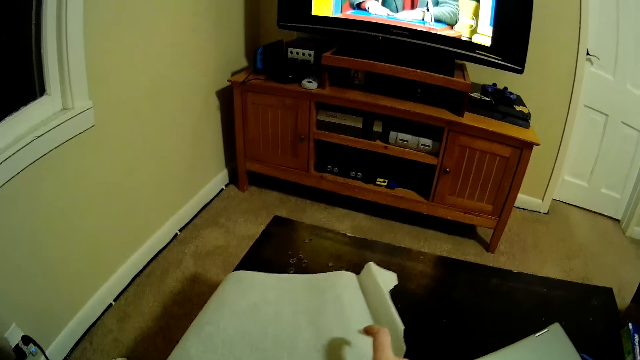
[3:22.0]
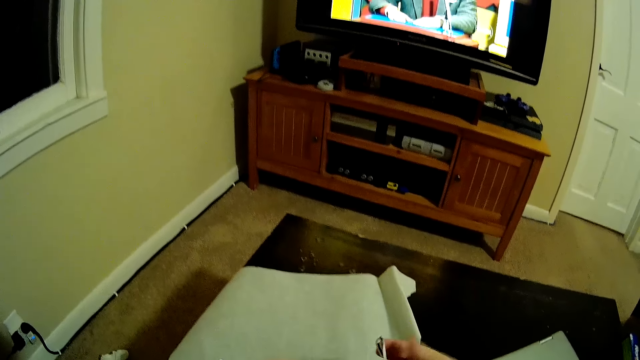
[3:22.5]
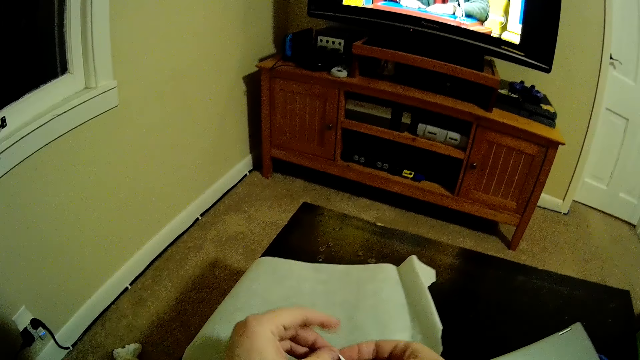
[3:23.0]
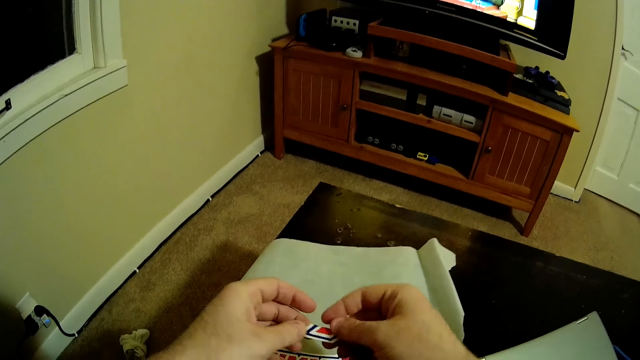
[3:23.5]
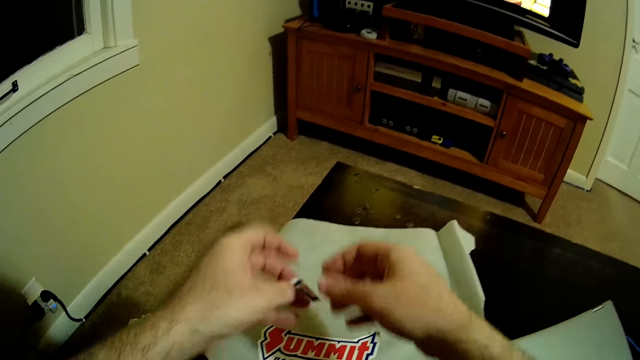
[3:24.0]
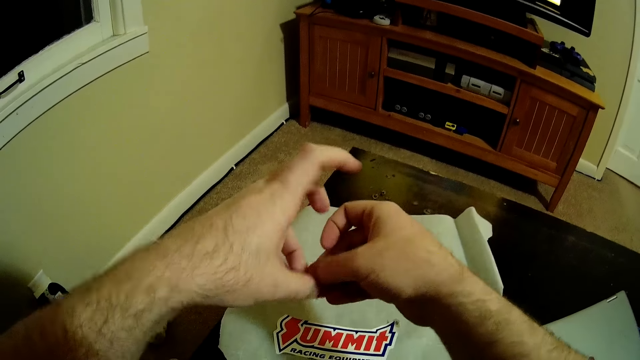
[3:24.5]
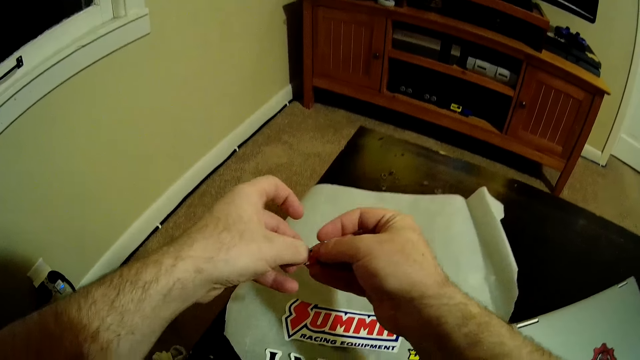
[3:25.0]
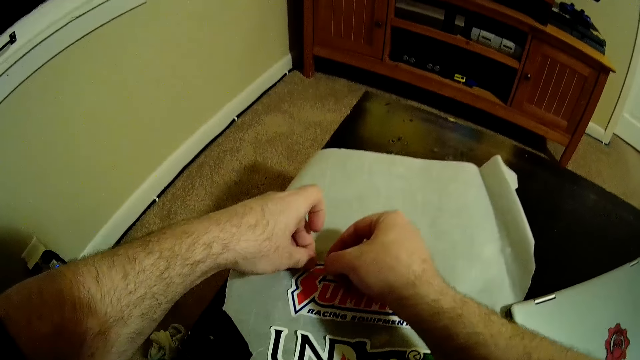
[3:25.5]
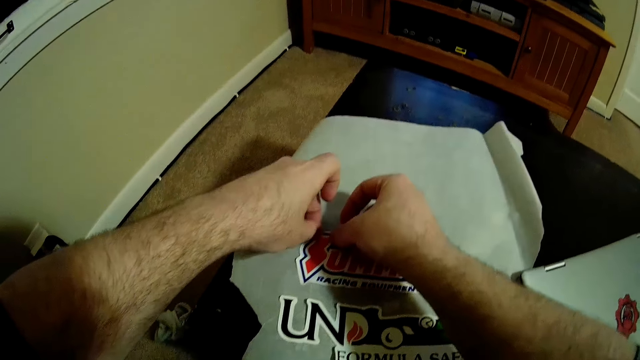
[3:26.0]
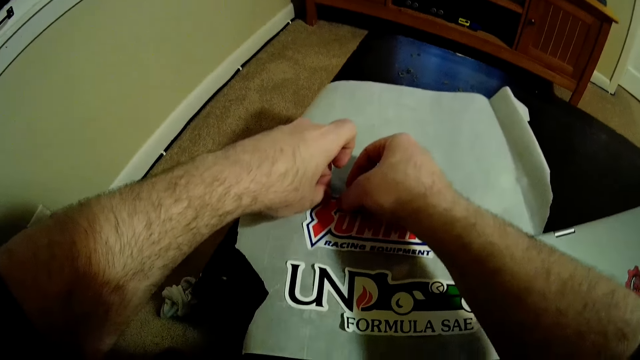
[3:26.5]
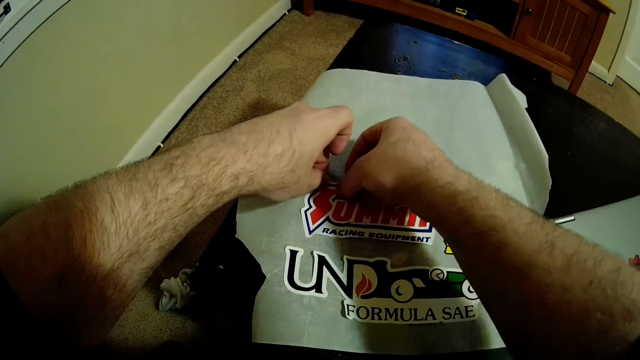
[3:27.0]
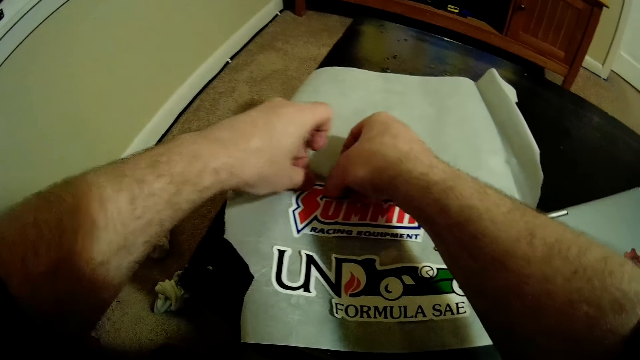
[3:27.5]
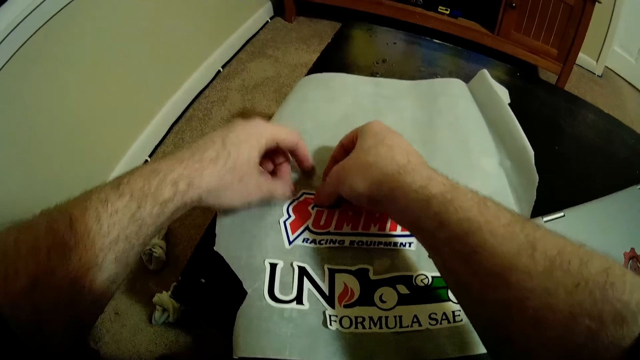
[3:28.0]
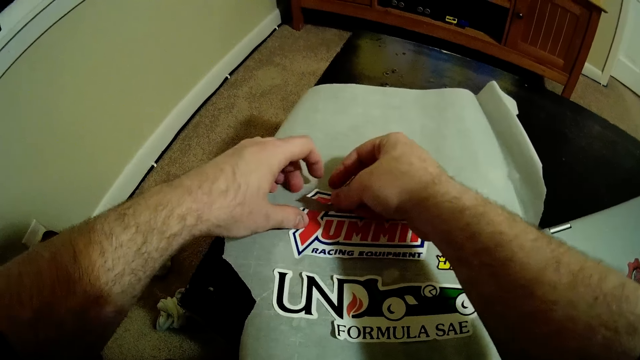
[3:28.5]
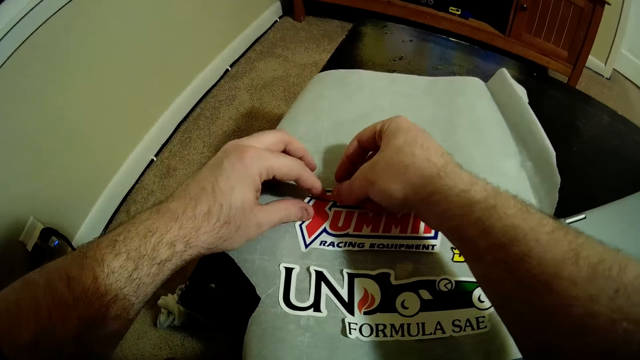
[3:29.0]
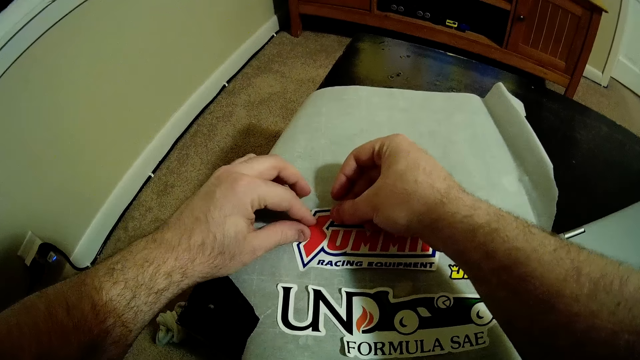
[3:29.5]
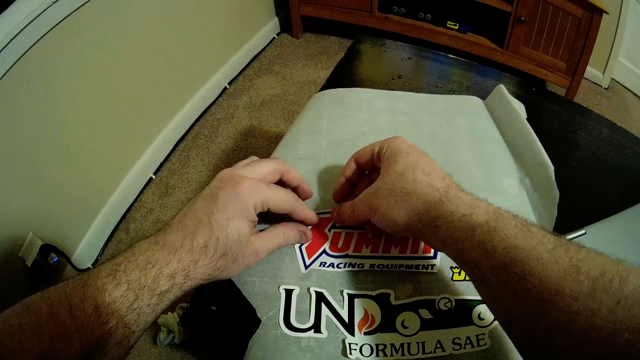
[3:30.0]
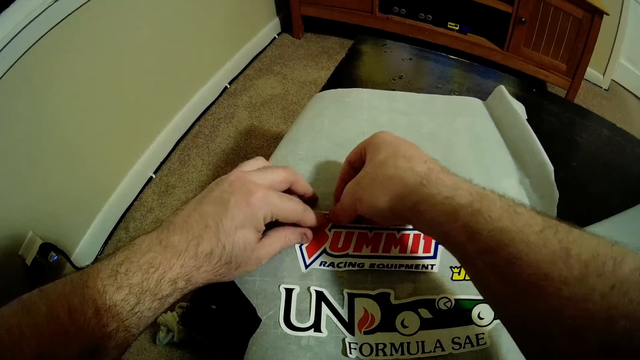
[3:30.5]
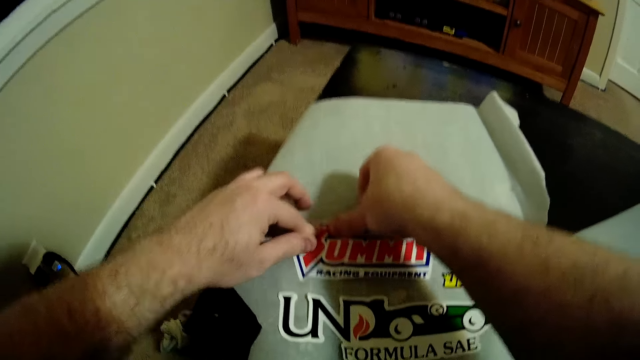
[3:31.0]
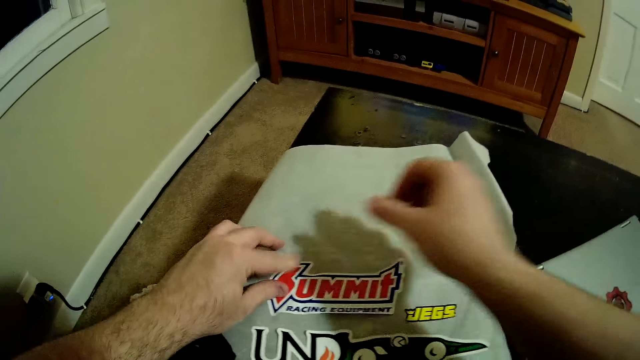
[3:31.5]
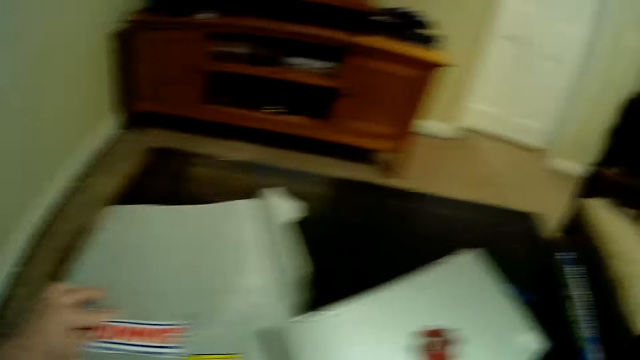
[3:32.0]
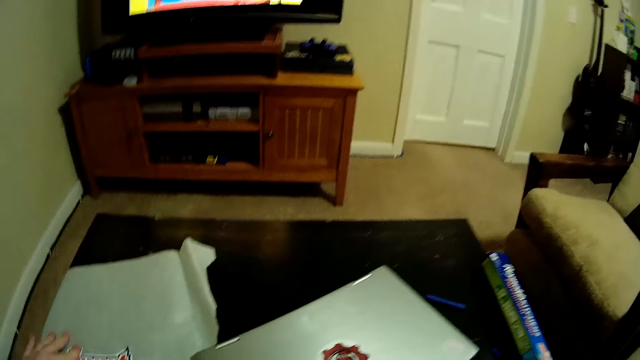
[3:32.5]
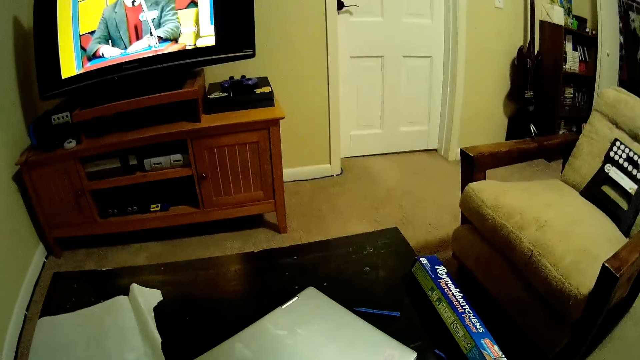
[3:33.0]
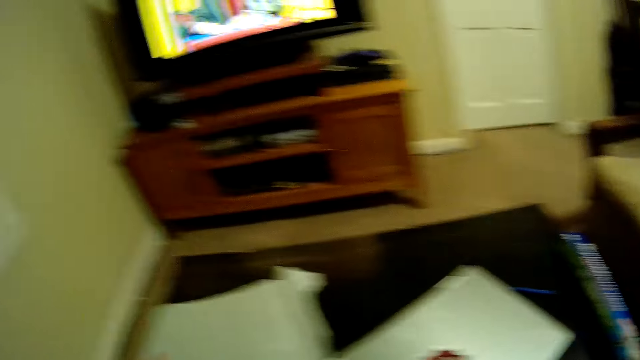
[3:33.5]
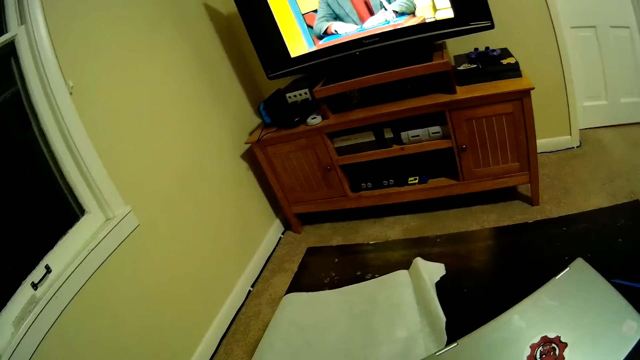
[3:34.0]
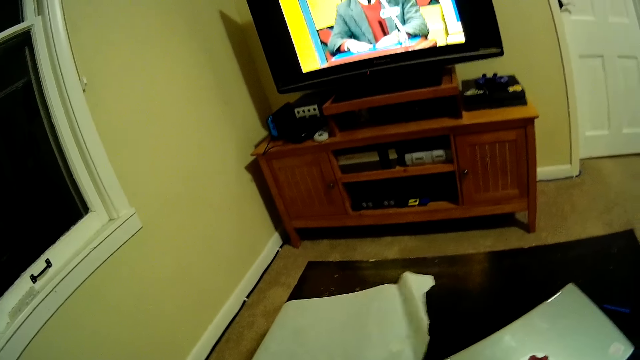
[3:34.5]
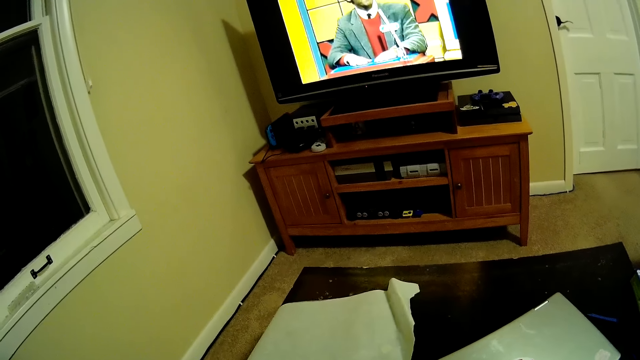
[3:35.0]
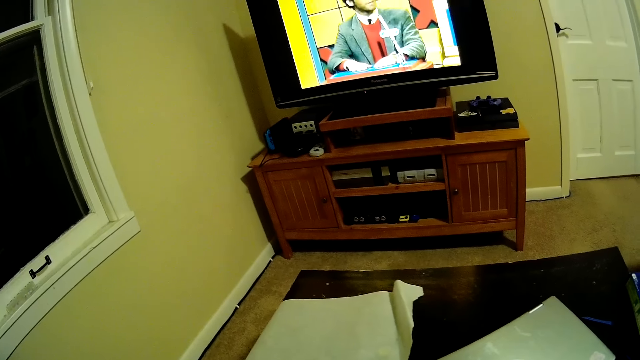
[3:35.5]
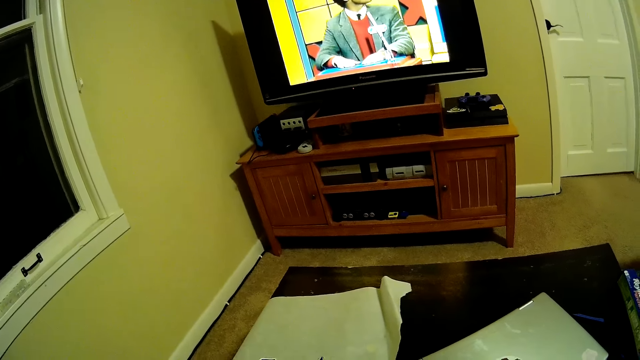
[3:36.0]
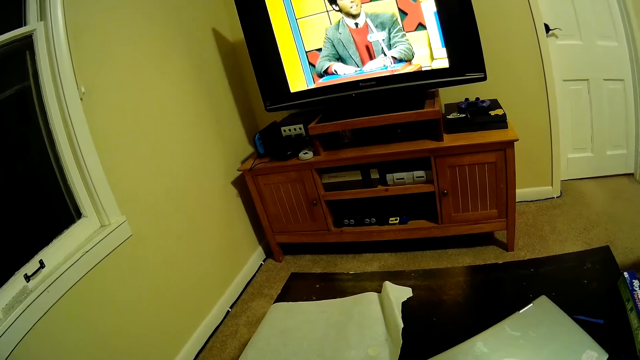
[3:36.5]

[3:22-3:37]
The camera wearer removes the sticker on the right hand. They put the sticker on the paper. They look around the room.

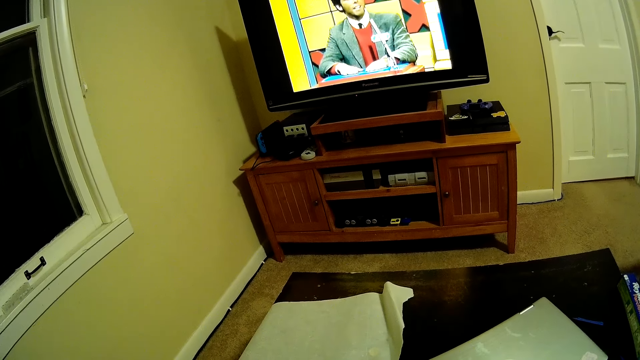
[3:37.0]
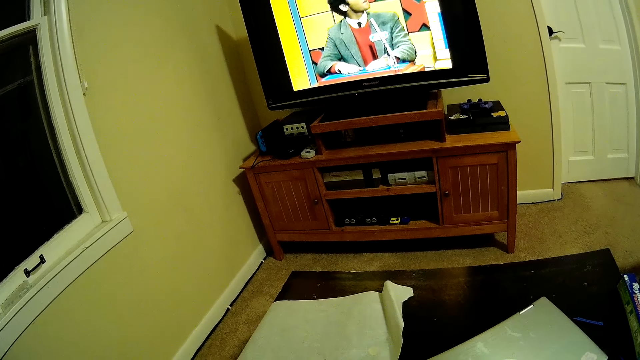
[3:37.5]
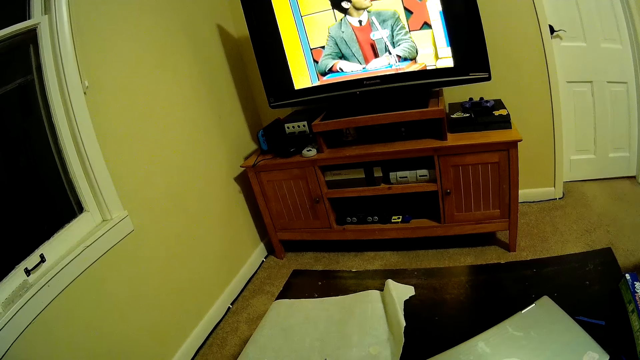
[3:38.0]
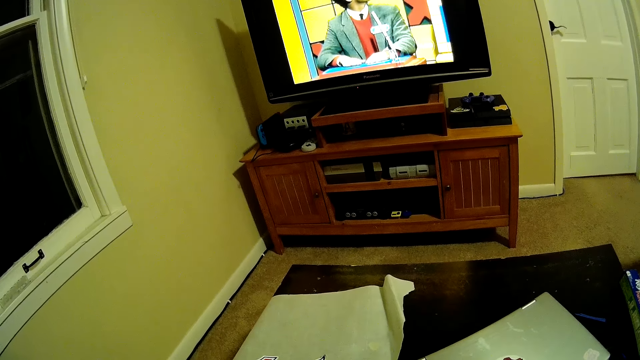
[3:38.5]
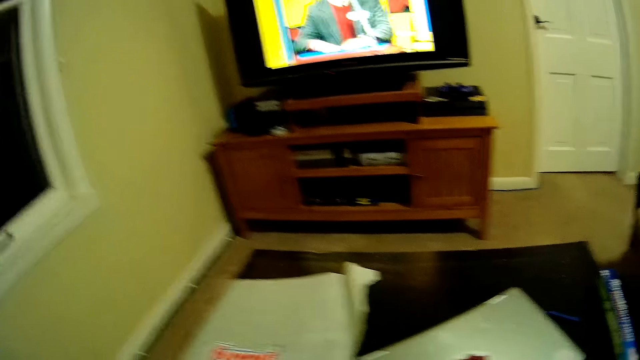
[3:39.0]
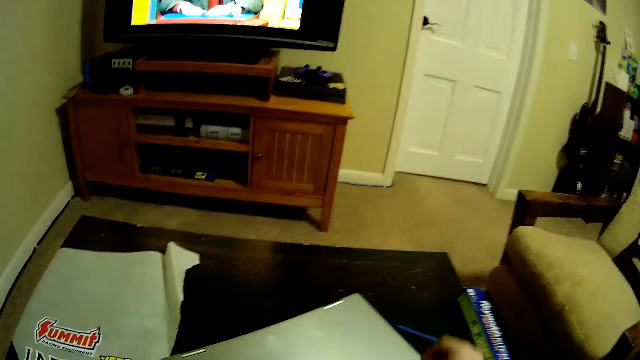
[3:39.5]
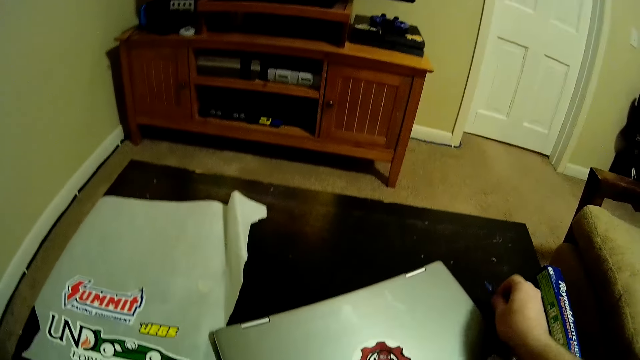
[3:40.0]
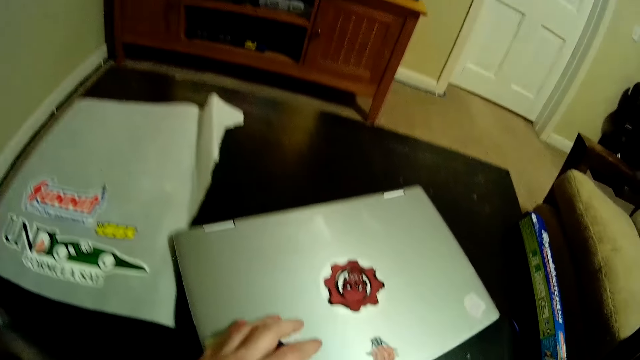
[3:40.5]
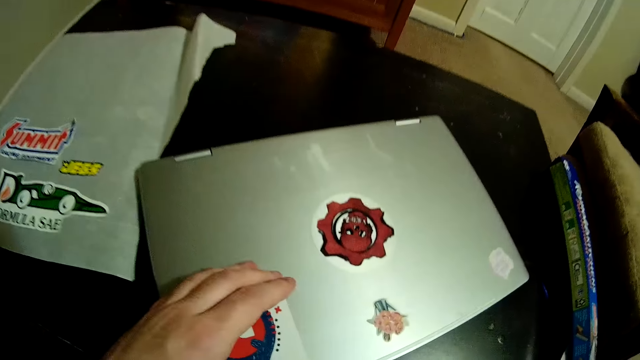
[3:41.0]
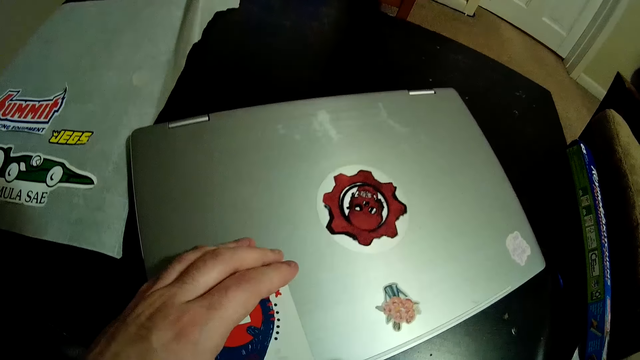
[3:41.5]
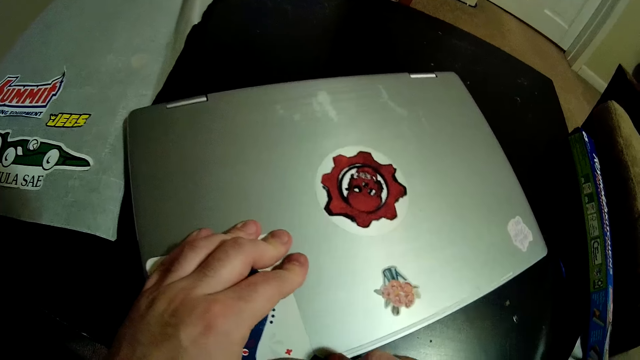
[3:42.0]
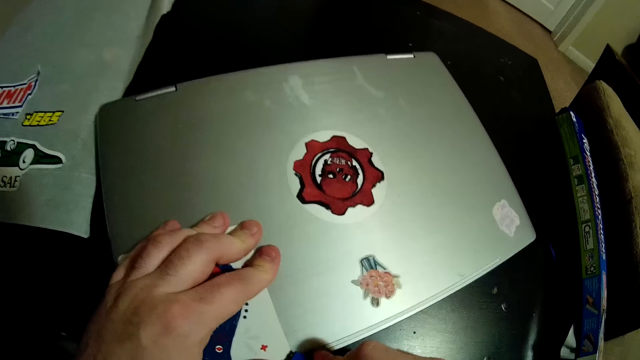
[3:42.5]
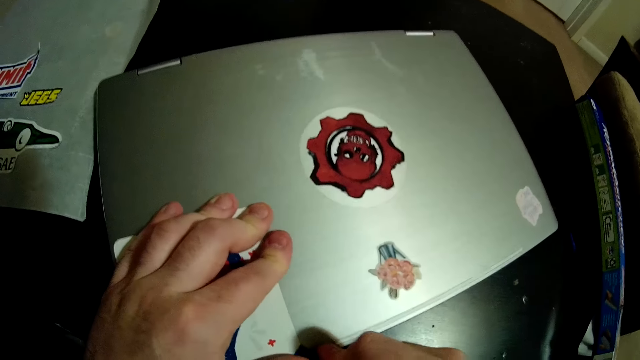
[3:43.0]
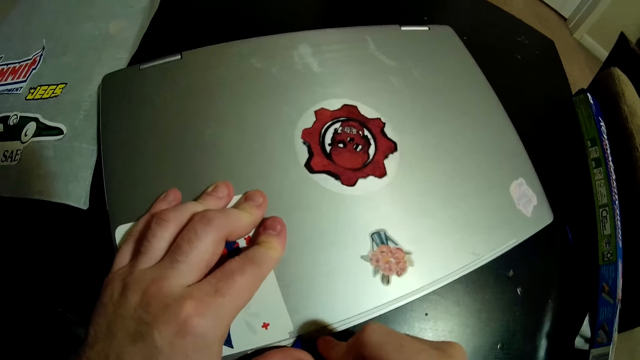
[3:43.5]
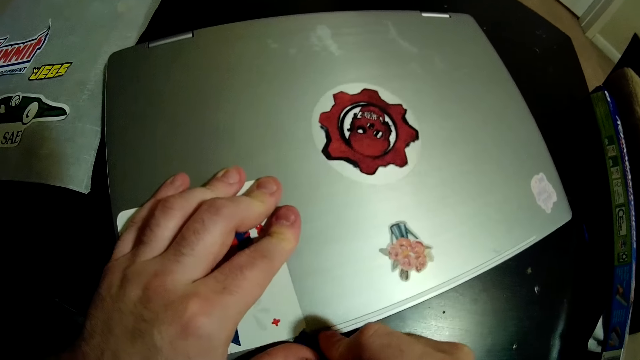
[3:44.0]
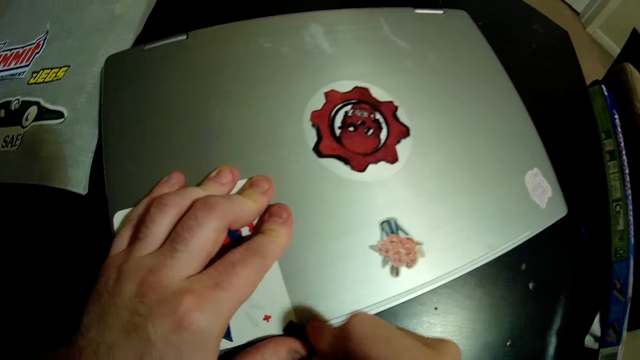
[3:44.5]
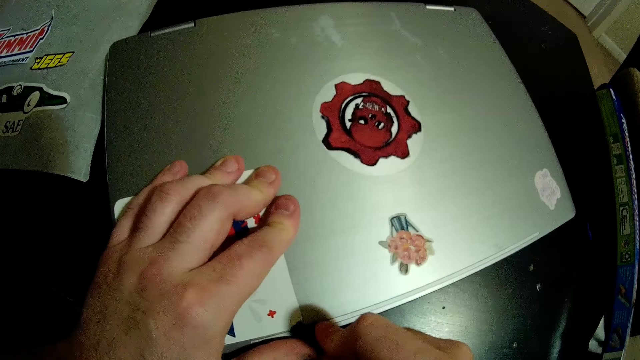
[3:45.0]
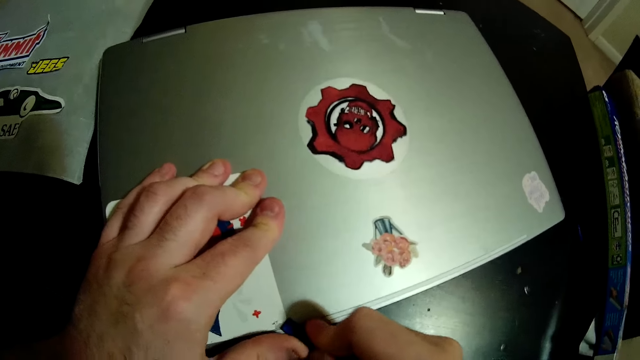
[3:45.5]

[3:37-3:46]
The camera wearer picks up the plastic on the table with her right hand. They peel a sticker on a laptop with the plastic in his right hand.
